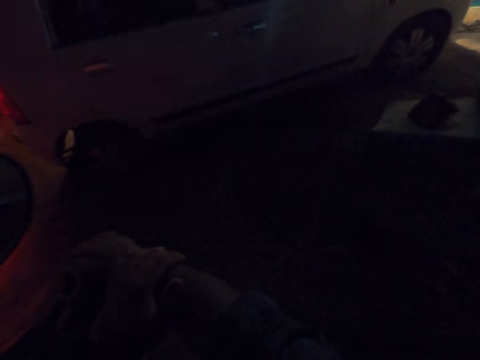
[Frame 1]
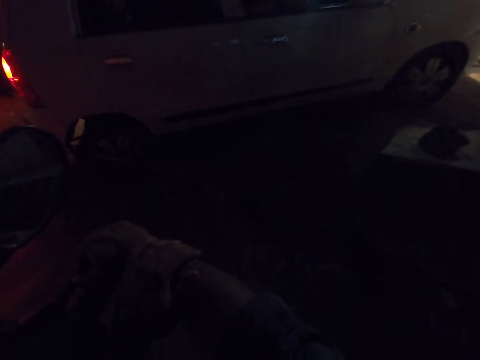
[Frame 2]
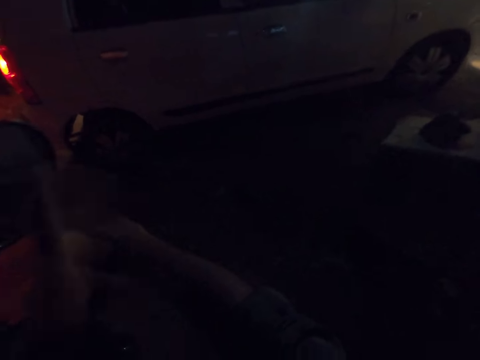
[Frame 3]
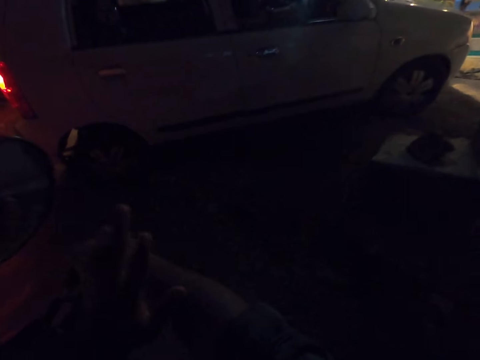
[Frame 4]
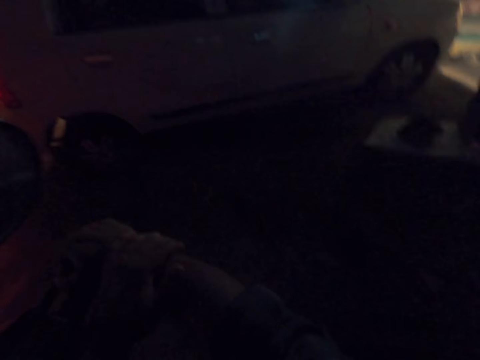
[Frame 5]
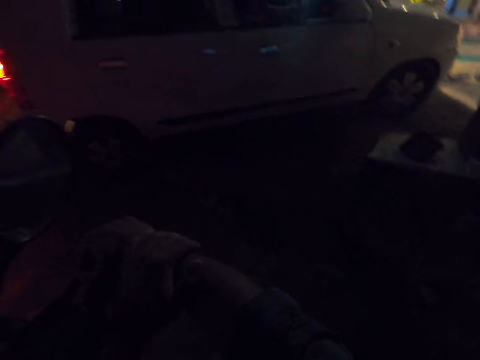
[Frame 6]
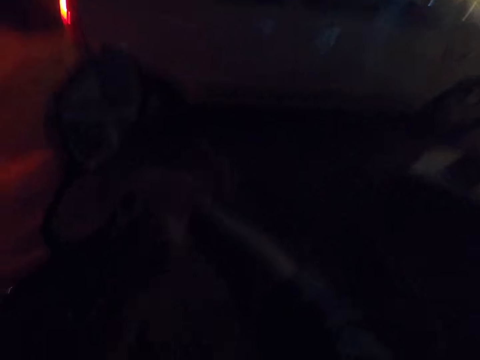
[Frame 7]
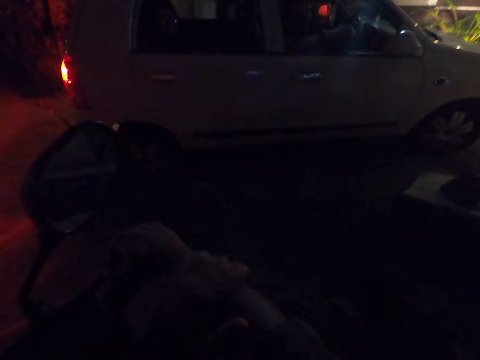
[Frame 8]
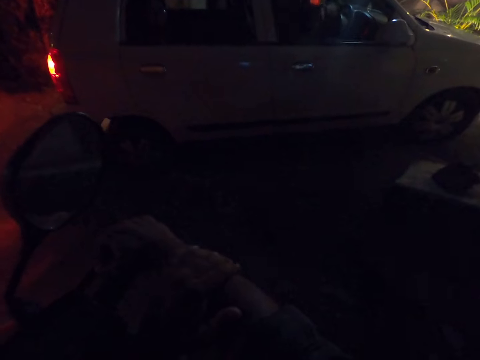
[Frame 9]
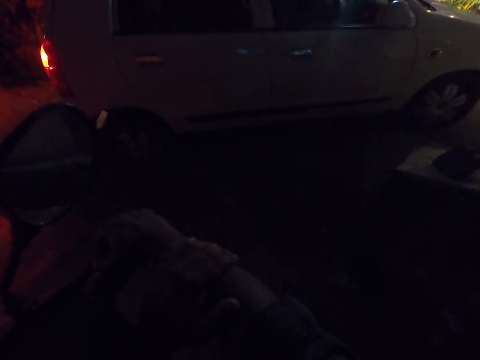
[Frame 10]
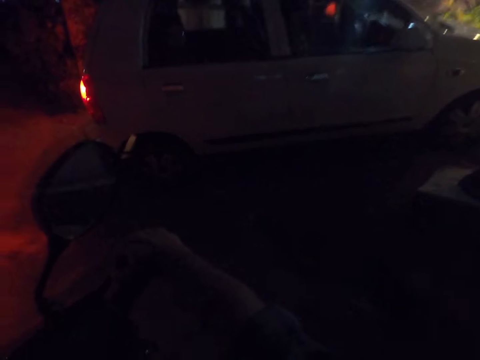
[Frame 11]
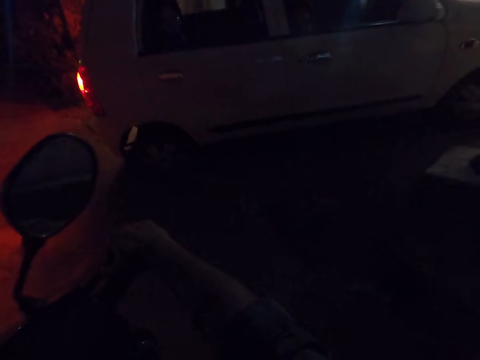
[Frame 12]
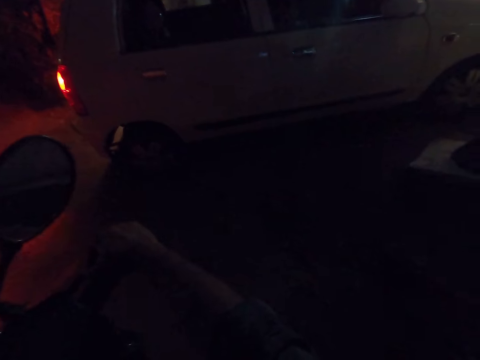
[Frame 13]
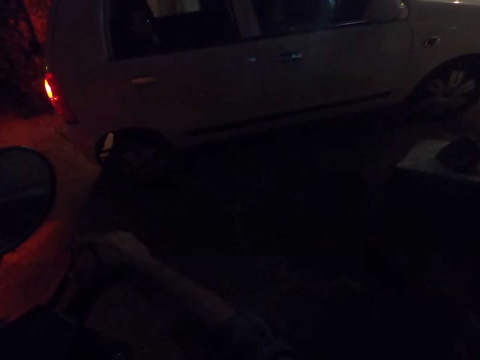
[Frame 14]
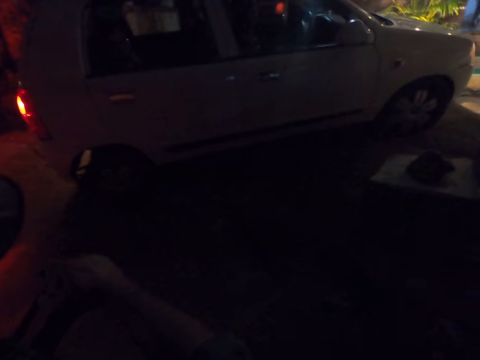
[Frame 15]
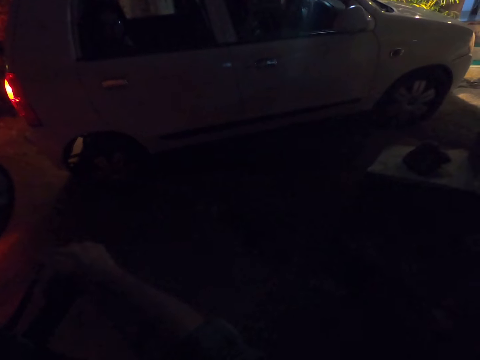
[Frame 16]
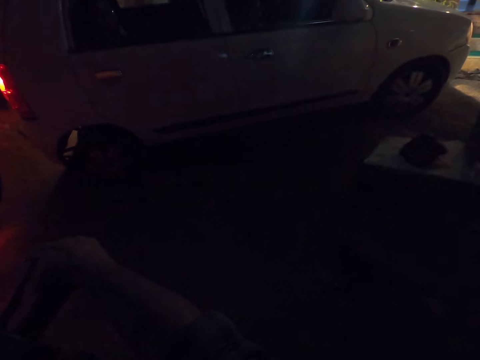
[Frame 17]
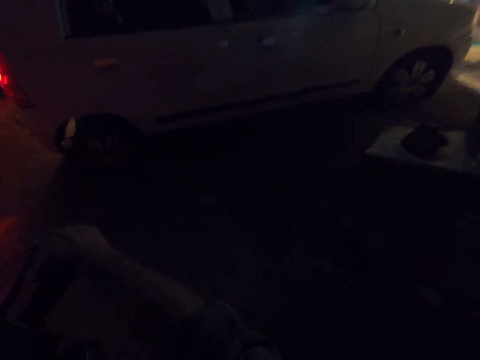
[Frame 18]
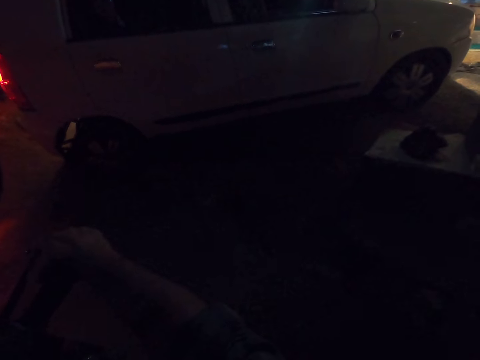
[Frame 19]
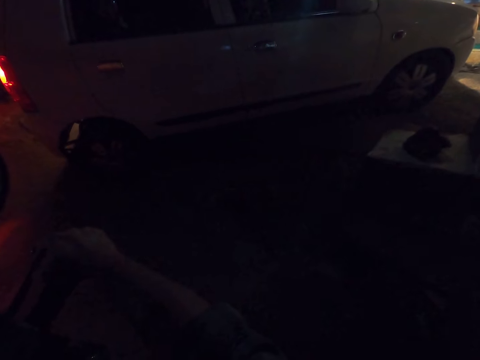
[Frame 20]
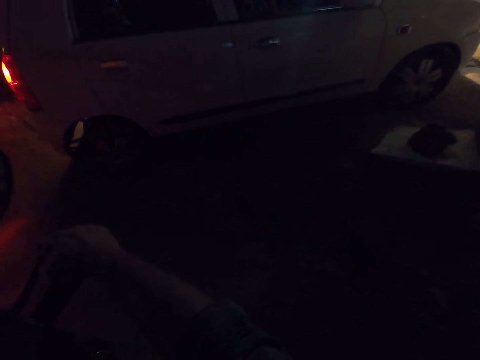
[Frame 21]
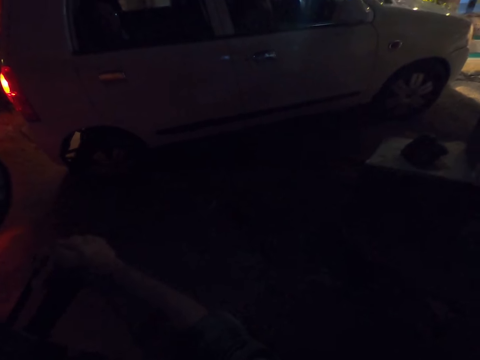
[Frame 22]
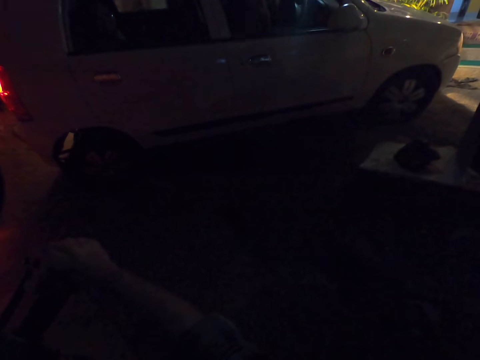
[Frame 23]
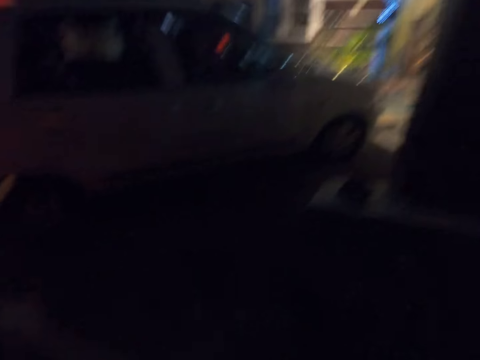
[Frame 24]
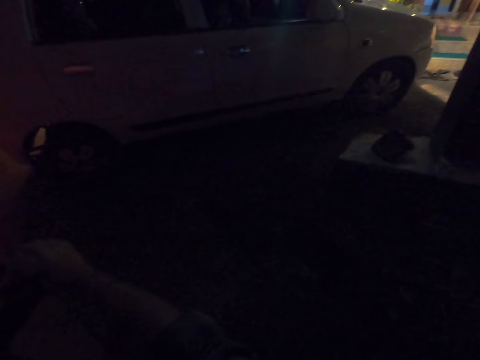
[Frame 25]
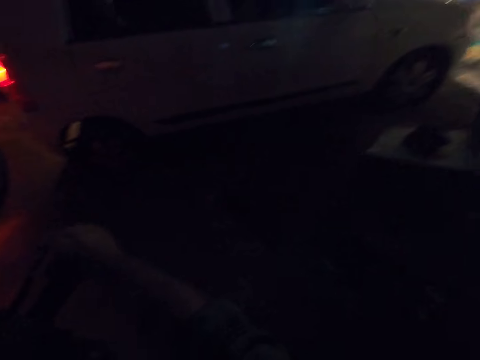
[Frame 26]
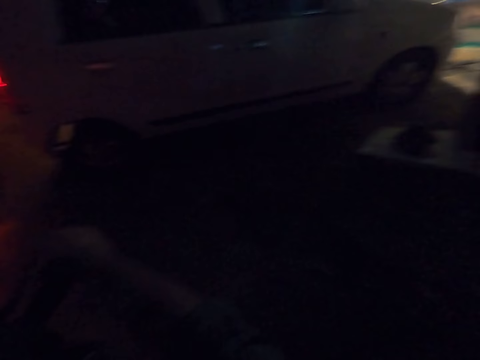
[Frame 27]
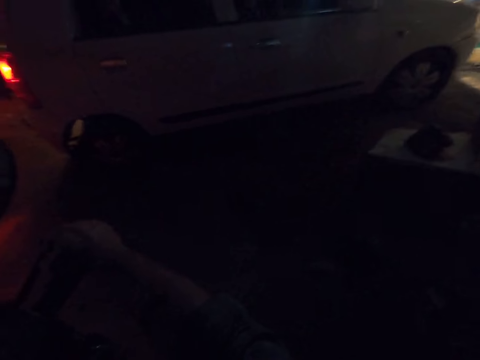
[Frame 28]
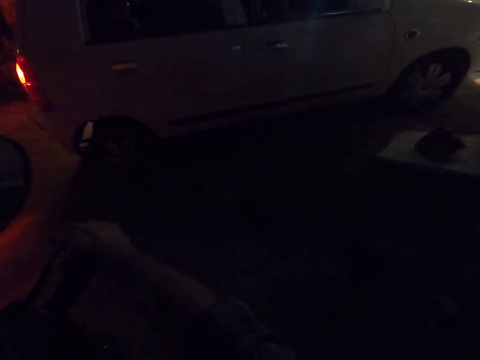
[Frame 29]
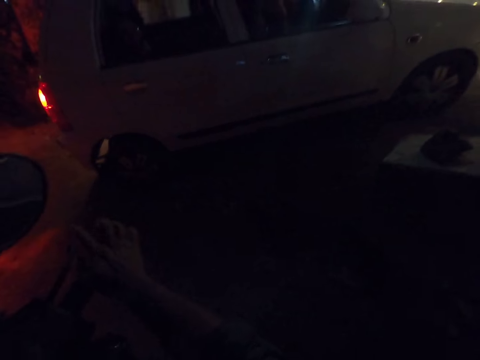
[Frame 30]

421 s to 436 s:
The camera wearer places a hand on the other arm. They move the hand. They place the hand on the other arm. They move the hand. They place the hand on the other arm. They interact with a person.

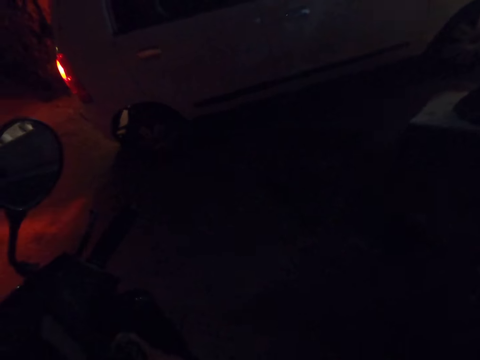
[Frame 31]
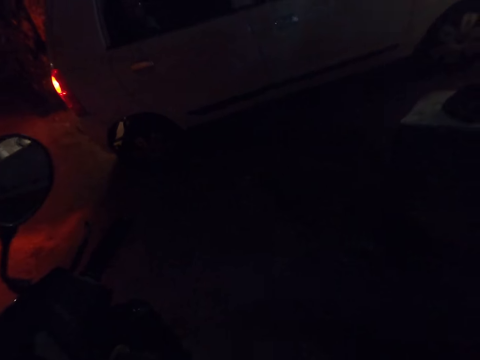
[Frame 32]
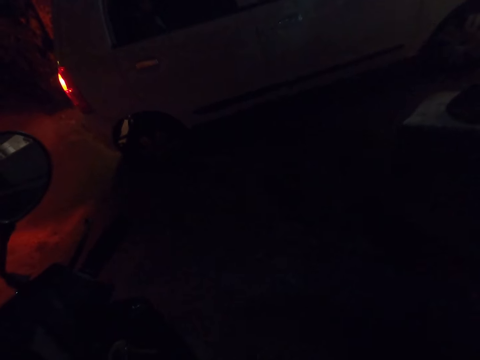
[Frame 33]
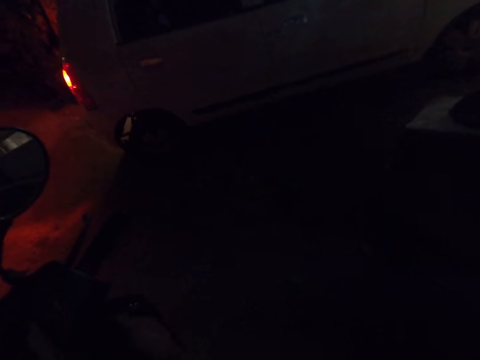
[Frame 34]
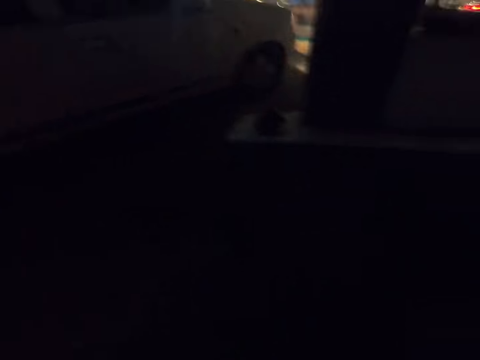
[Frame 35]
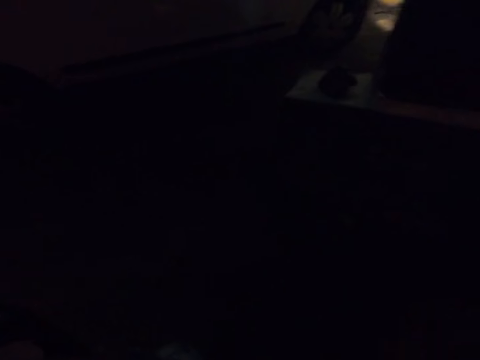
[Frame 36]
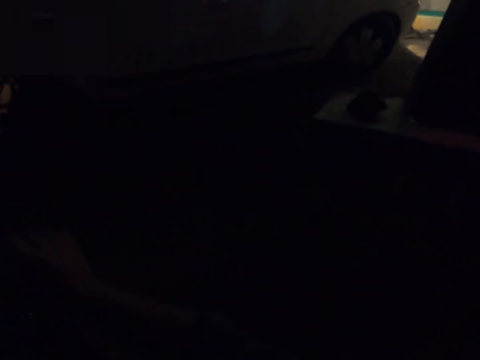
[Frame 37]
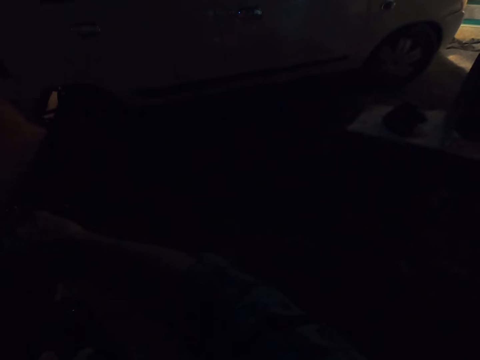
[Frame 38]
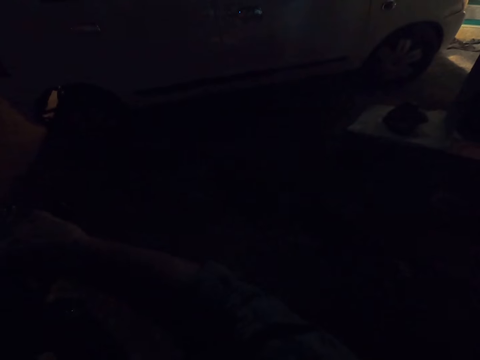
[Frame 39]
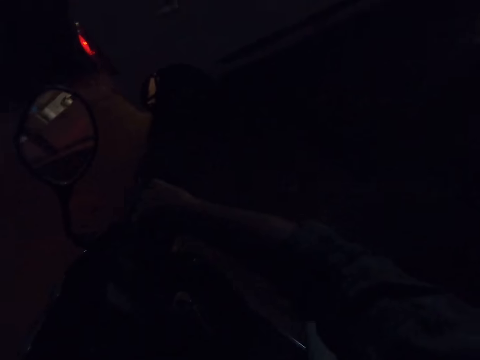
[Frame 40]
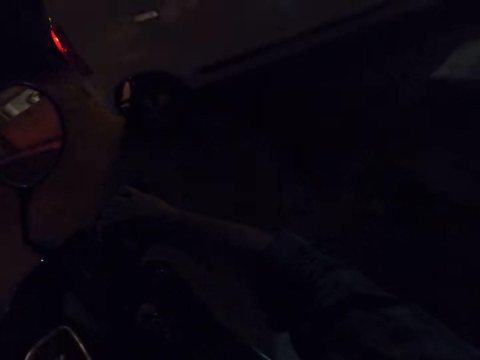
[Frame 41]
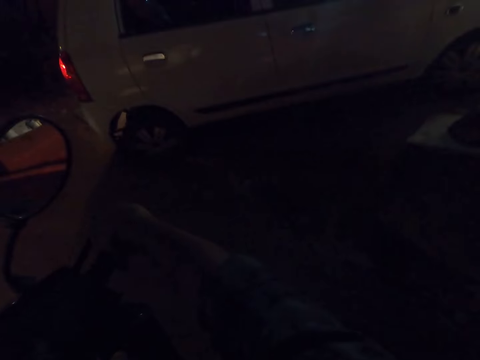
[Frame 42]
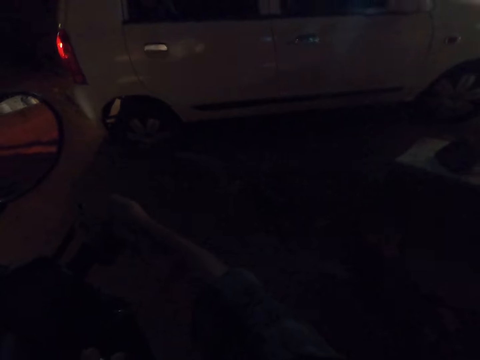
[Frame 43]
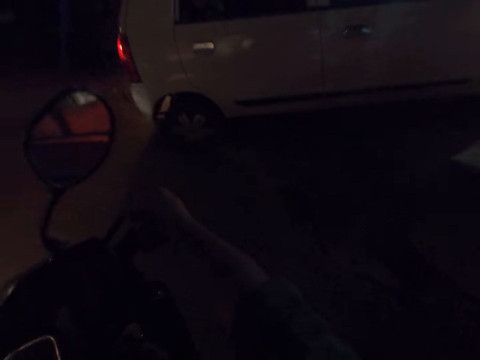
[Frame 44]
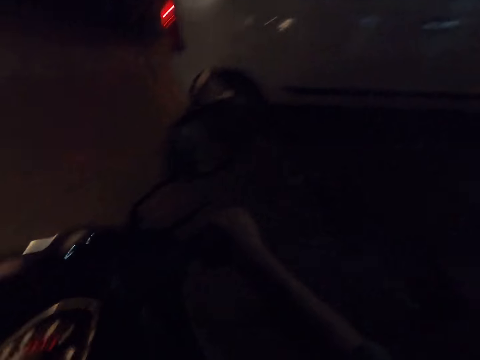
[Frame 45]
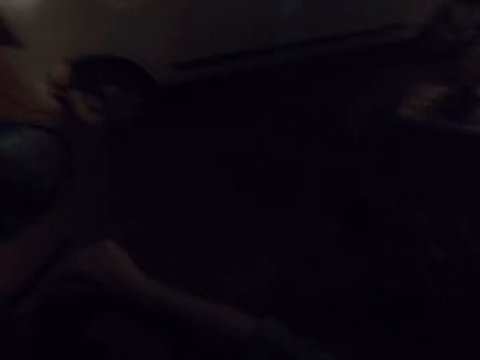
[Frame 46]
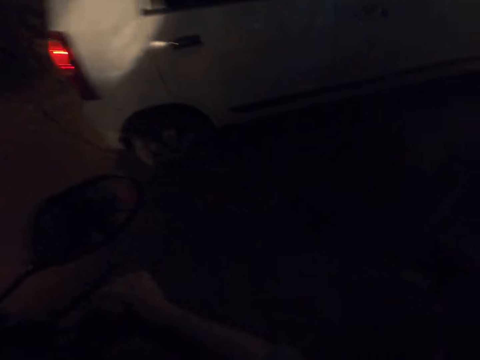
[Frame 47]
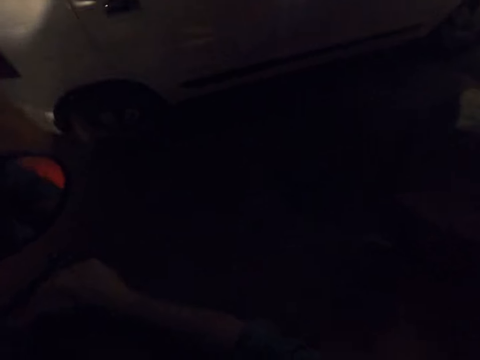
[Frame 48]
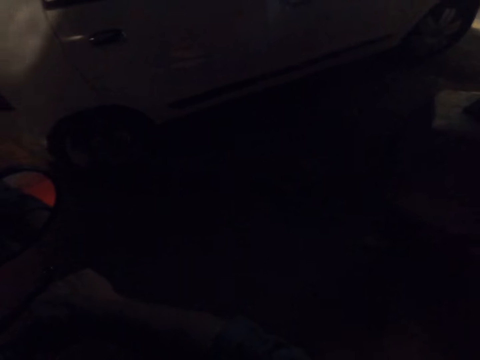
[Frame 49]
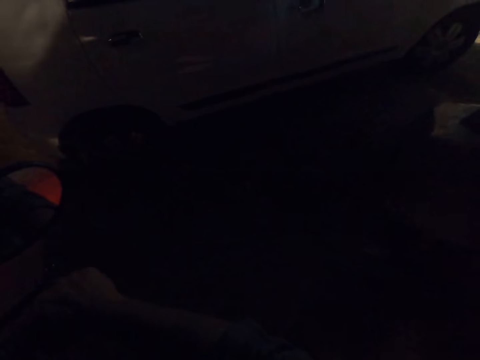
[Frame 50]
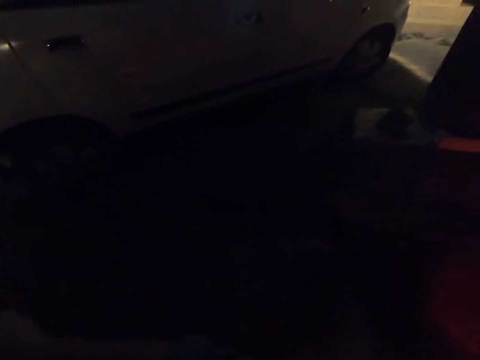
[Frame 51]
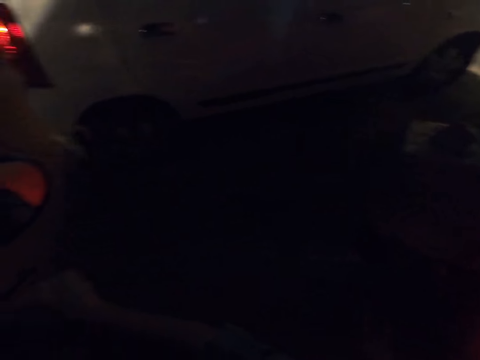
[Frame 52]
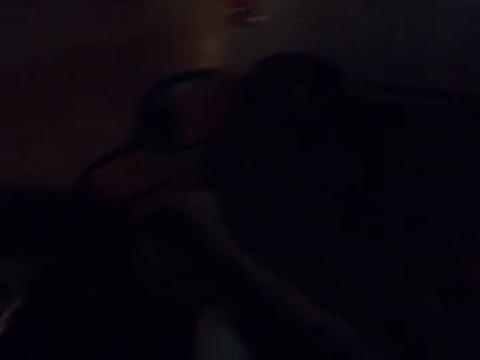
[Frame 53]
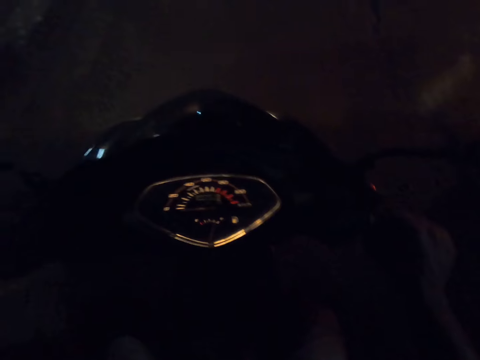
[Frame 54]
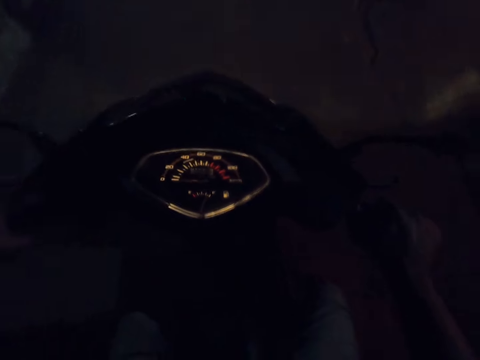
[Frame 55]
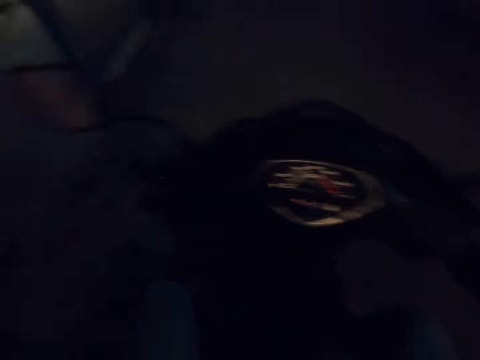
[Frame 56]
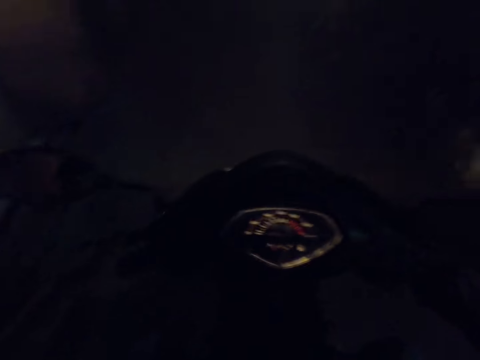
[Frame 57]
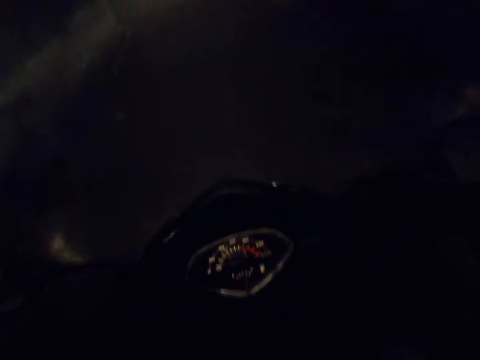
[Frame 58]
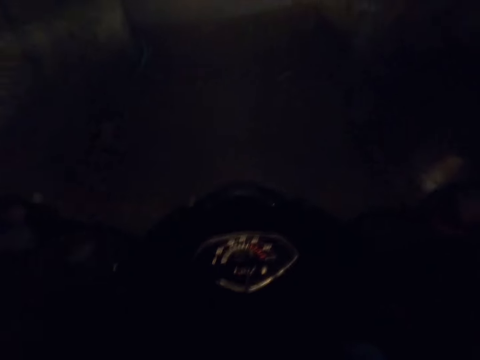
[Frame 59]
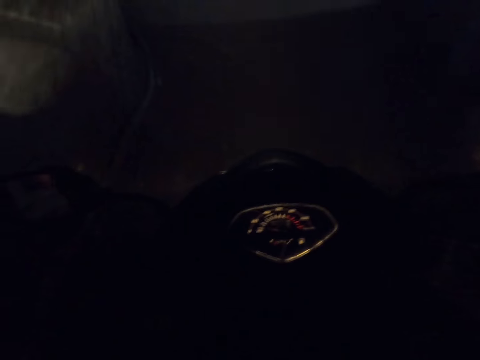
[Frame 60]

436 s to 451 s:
The camera wearer ignites the scooter. They ride the motorcycle on the road.
